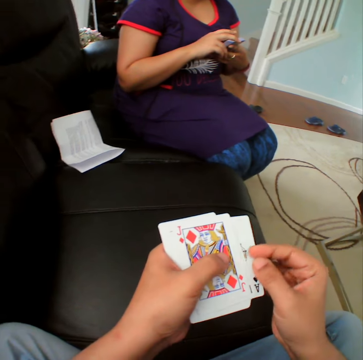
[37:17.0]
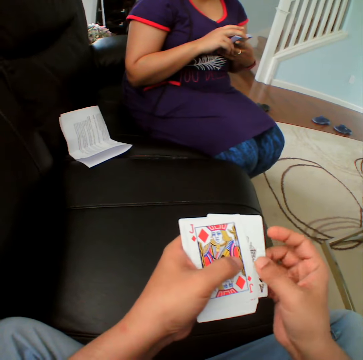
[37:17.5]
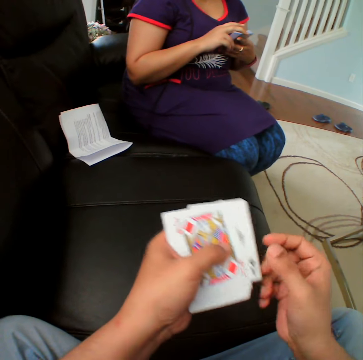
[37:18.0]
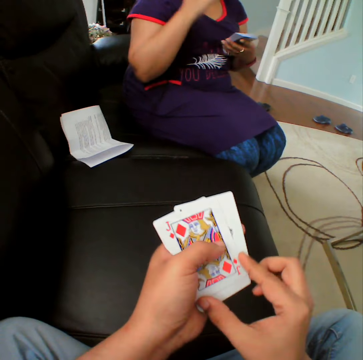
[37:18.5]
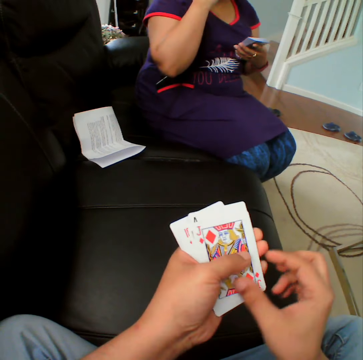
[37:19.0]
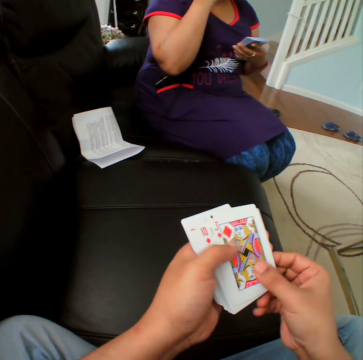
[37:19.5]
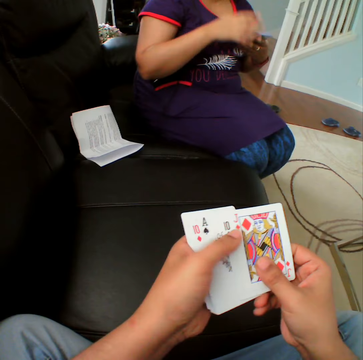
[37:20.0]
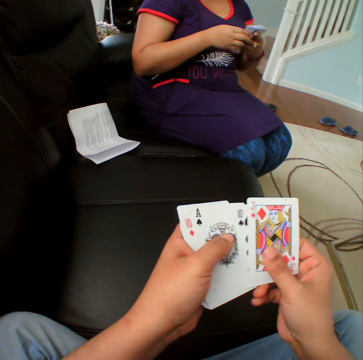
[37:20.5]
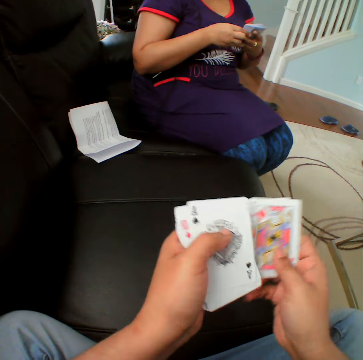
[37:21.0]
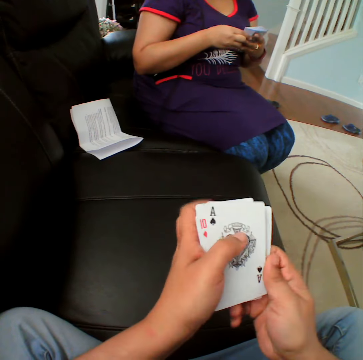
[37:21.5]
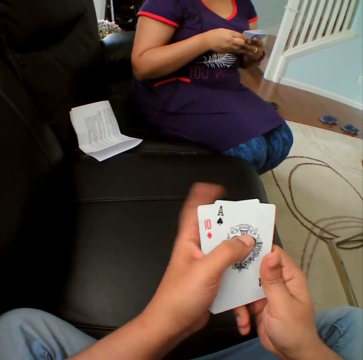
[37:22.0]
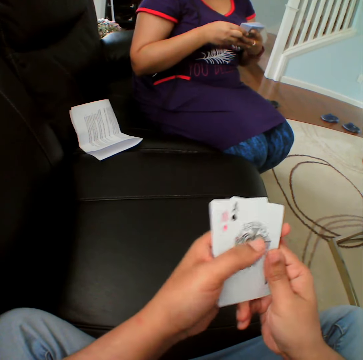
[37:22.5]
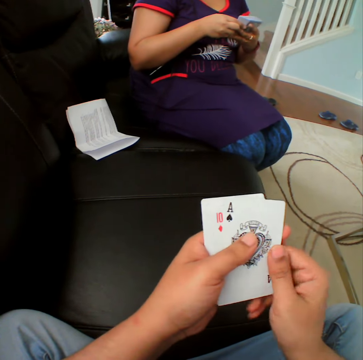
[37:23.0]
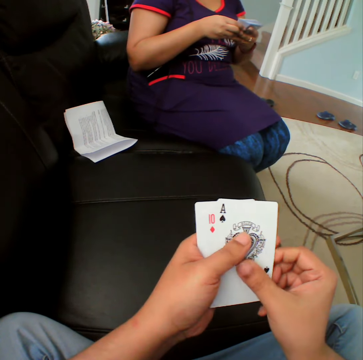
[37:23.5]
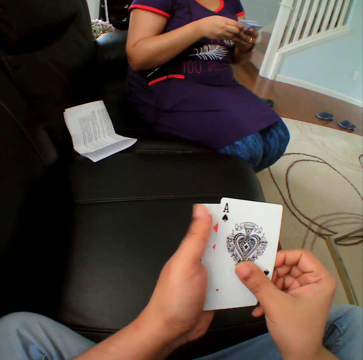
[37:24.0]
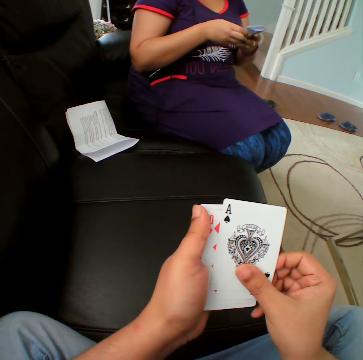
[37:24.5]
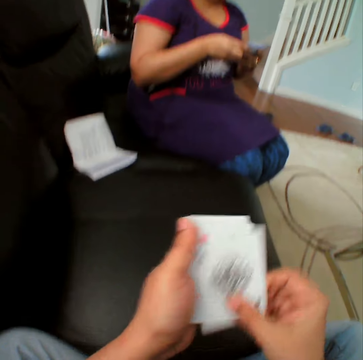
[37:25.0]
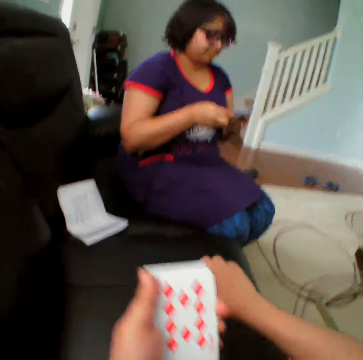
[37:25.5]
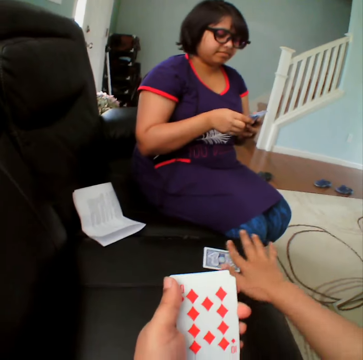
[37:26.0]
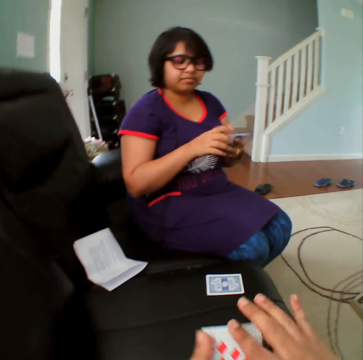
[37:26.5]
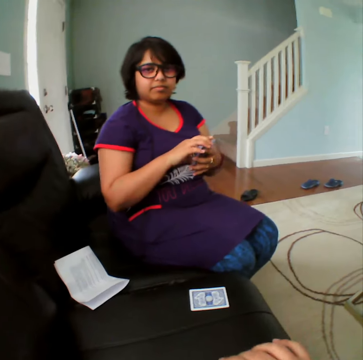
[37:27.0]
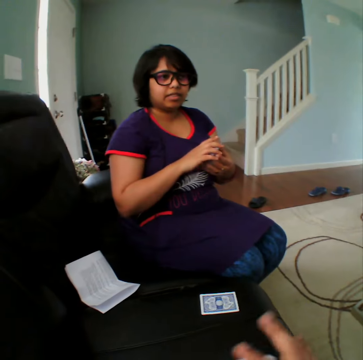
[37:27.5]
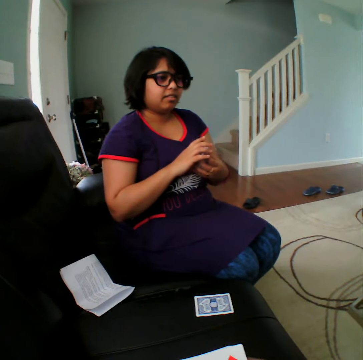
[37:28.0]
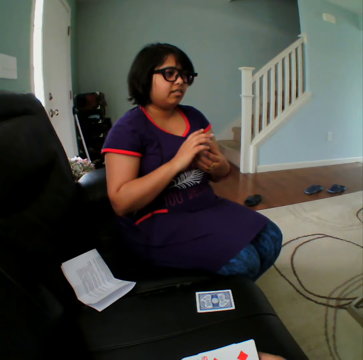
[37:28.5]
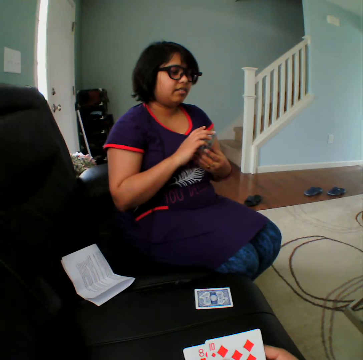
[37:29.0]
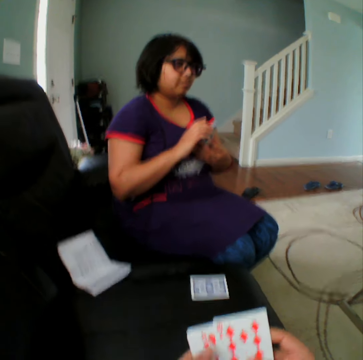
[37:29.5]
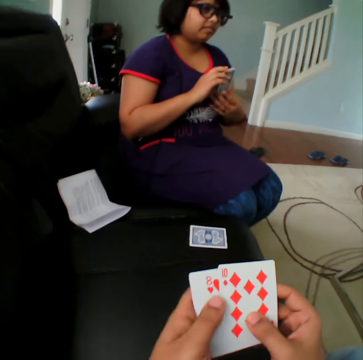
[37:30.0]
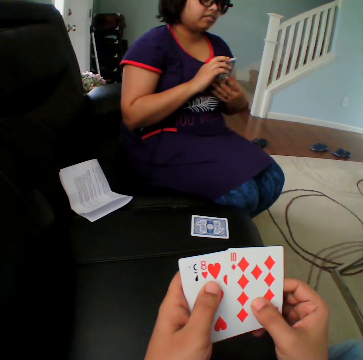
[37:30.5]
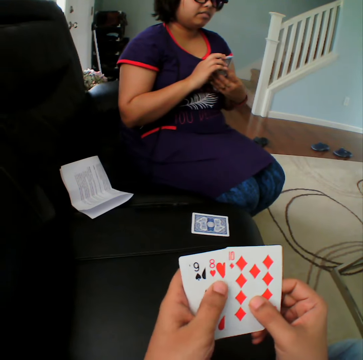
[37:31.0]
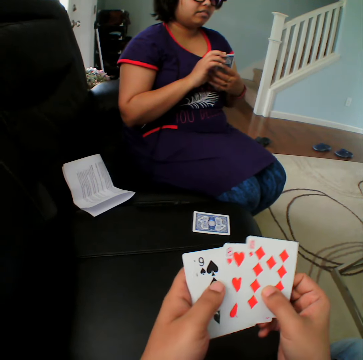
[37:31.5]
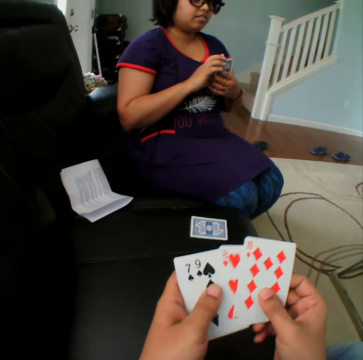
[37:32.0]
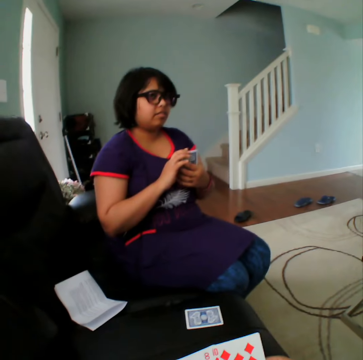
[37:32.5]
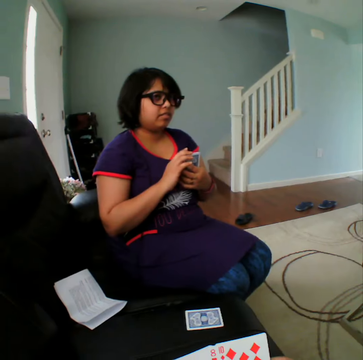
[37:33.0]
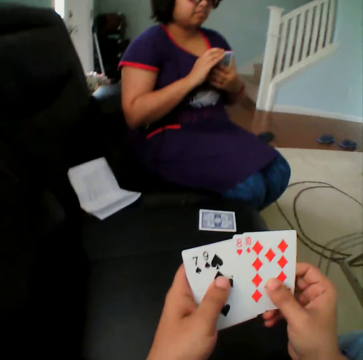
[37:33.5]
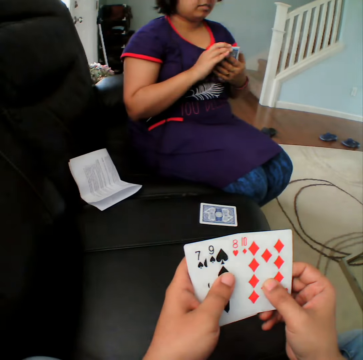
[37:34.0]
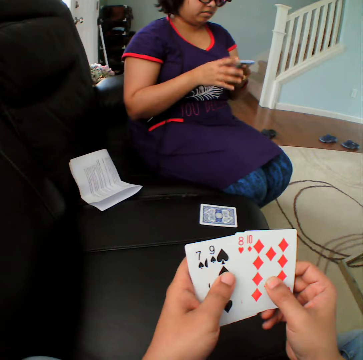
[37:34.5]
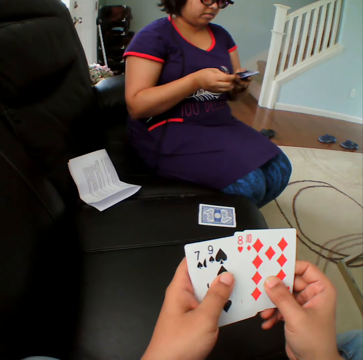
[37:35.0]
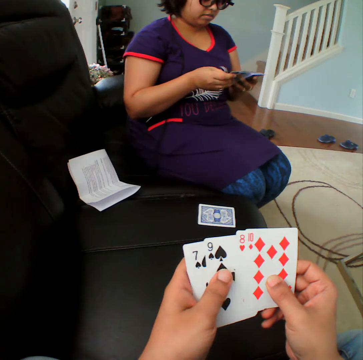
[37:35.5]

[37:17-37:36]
The camera wearer picks the card. They put the card down. They select the cards.

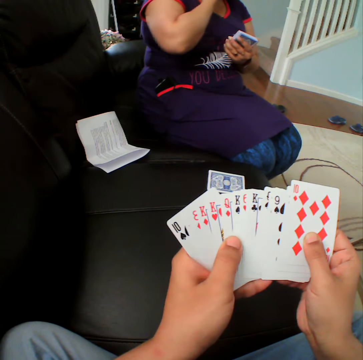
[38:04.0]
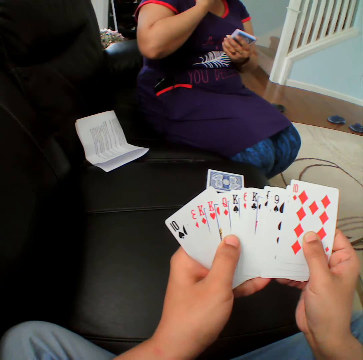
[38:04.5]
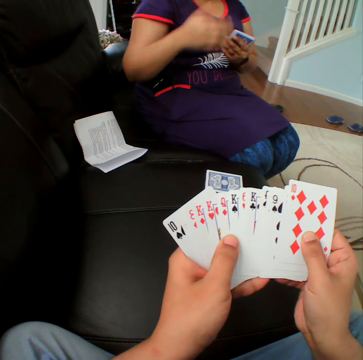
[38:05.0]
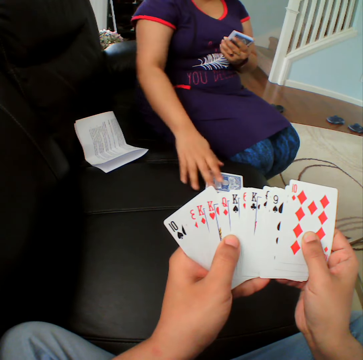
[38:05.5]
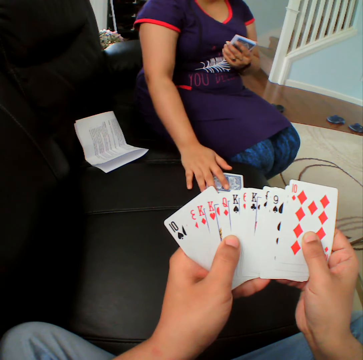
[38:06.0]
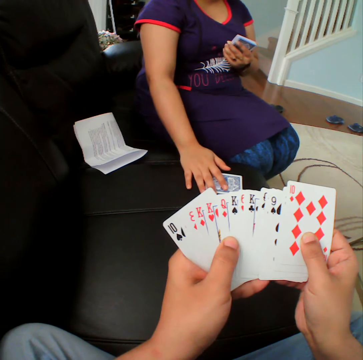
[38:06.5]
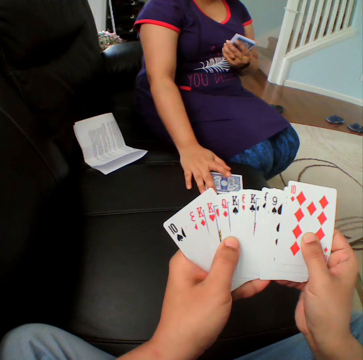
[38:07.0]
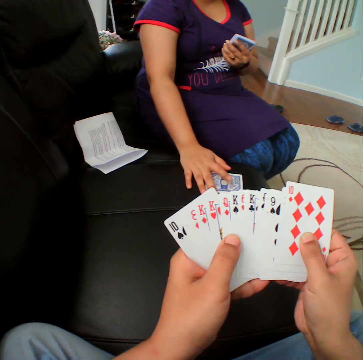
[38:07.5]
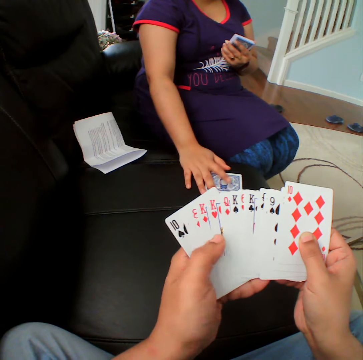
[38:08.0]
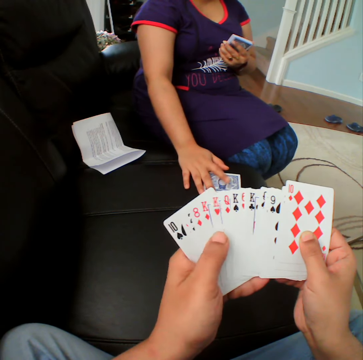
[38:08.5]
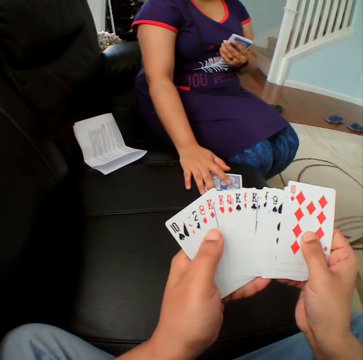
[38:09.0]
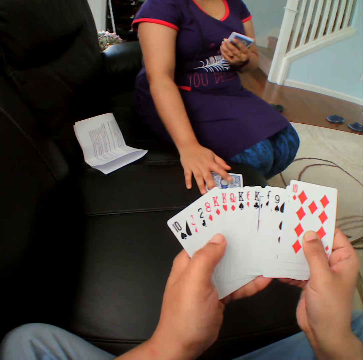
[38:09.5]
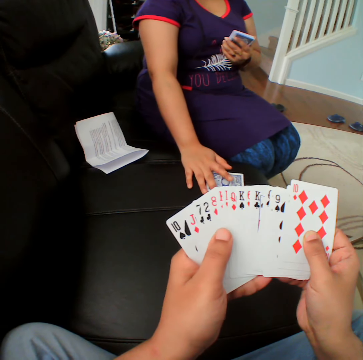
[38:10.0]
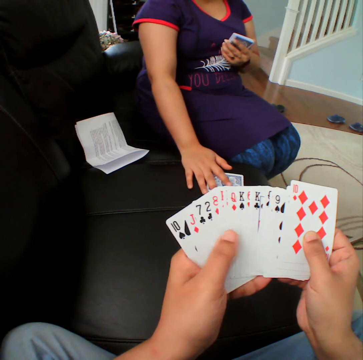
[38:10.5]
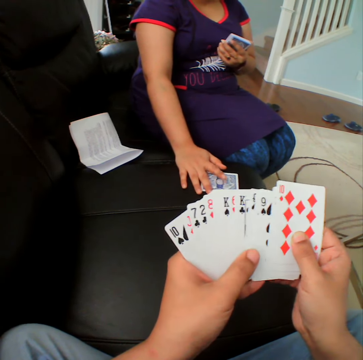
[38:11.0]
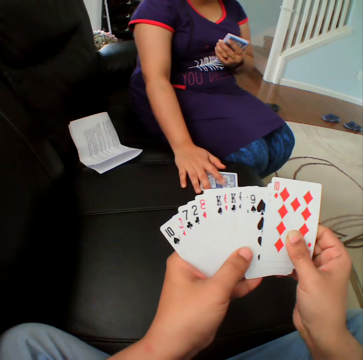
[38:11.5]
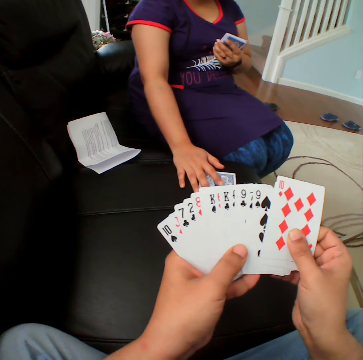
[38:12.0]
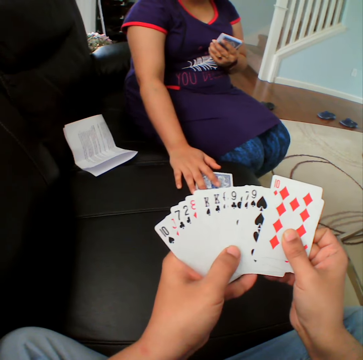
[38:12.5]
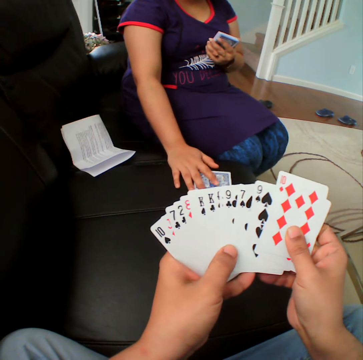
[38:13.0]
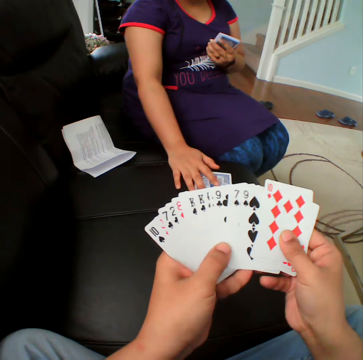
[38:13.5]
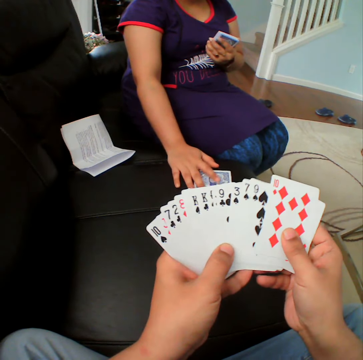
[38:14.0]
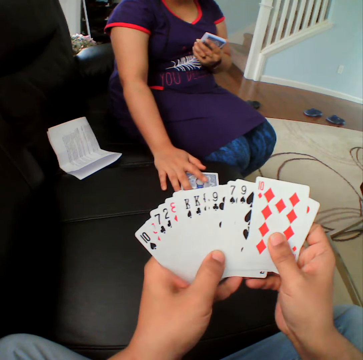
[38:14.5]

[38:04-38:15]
A person touches the card. The person holds the card. The camera wearer selects the cards.

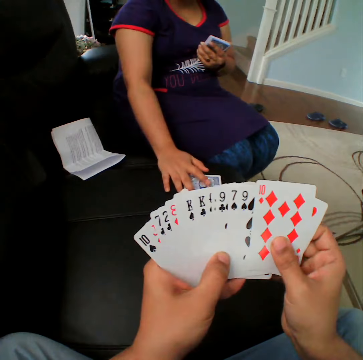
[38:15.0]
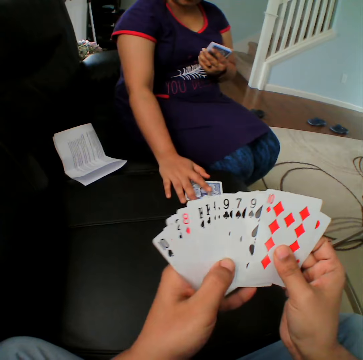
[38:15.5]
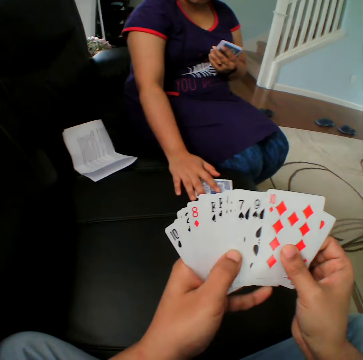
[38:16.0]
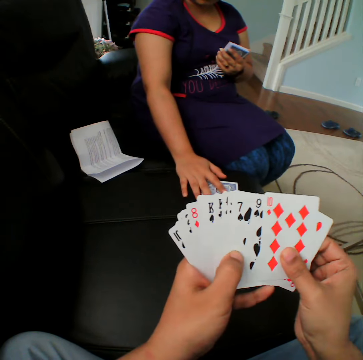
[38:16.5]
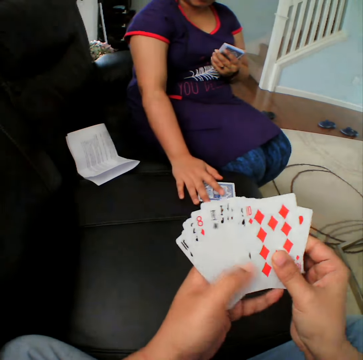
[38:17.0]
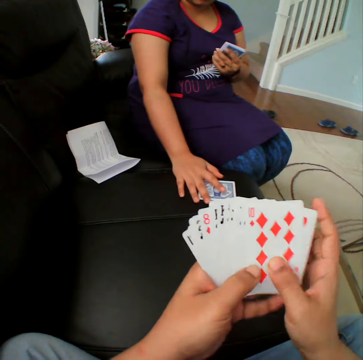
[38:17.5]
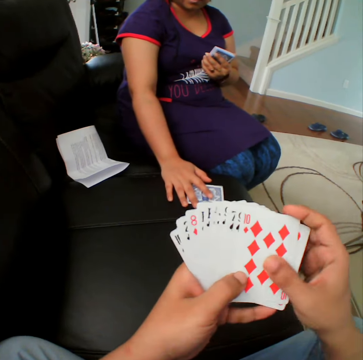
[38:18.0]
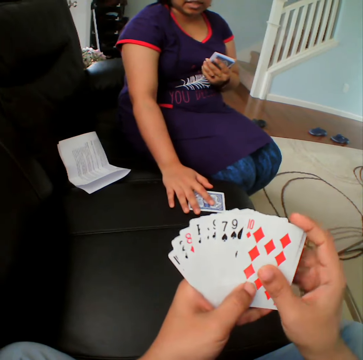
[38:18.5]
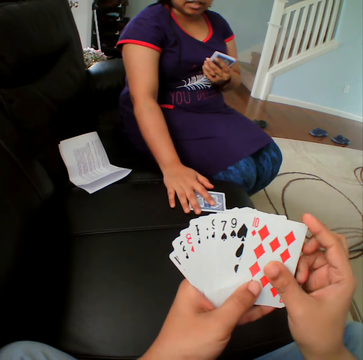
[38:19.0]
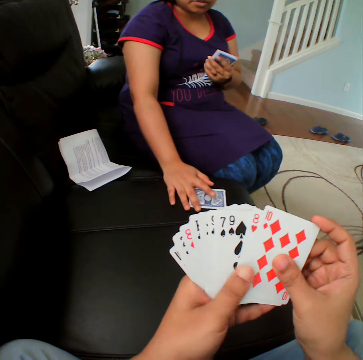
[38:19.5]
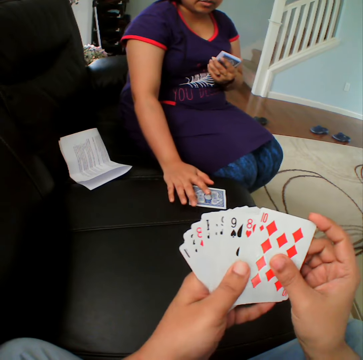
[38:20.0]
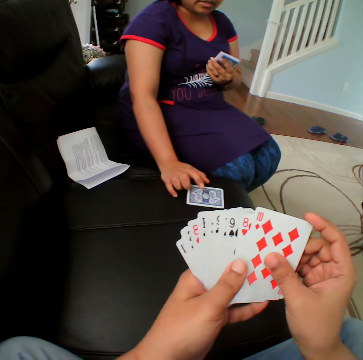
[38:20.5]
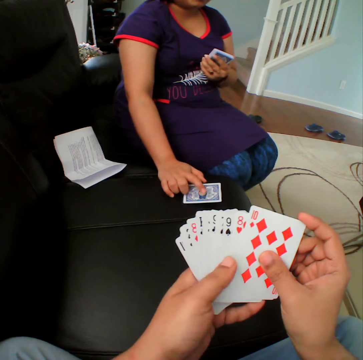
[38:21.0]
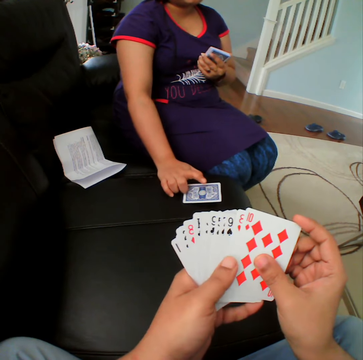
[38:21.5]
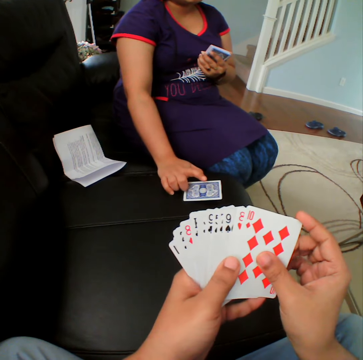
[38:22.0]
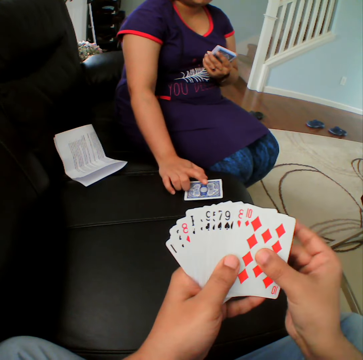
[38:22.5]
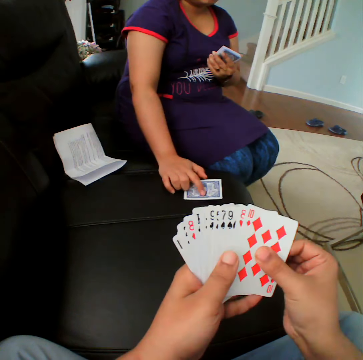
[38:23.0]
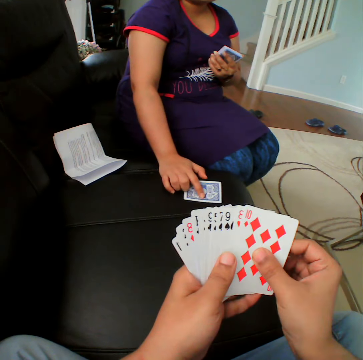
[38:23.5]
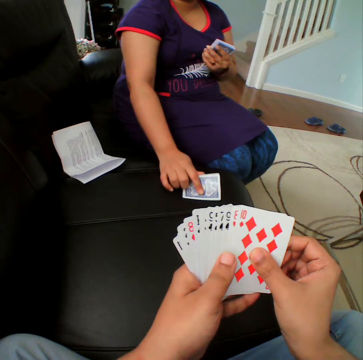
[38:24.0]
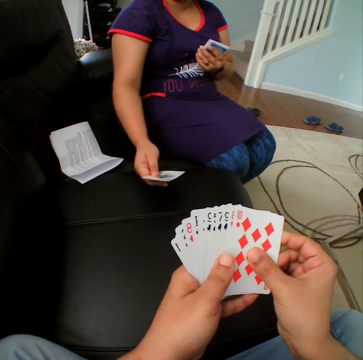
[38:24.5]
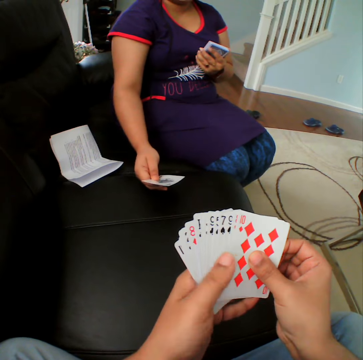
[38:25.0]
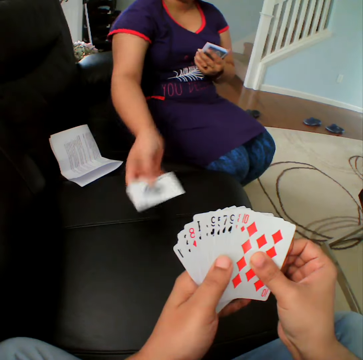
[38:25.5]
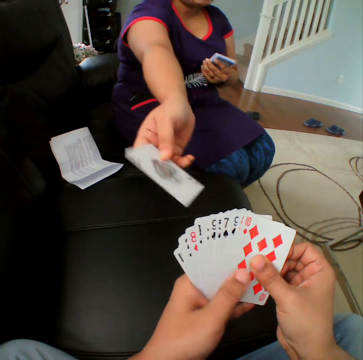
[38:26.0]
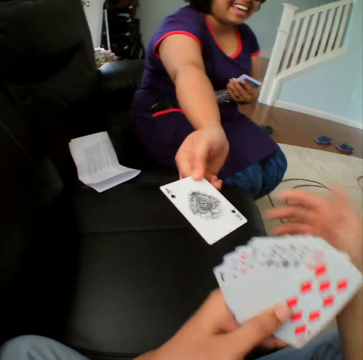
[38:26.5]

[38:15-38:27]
A person picks the card. The person turns the card. The person hands the card to the camera wearer.
